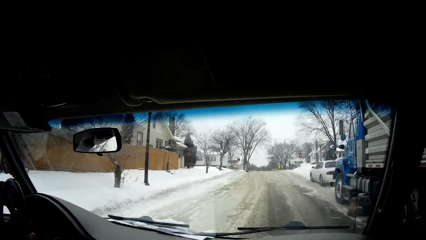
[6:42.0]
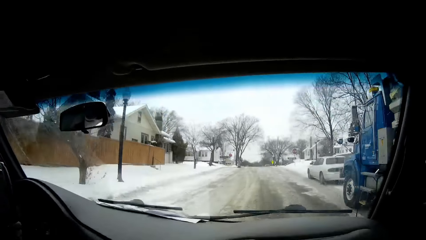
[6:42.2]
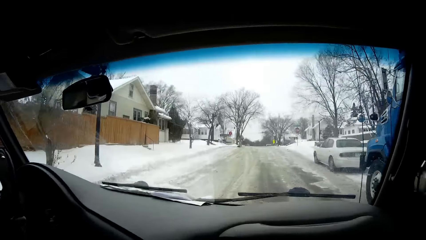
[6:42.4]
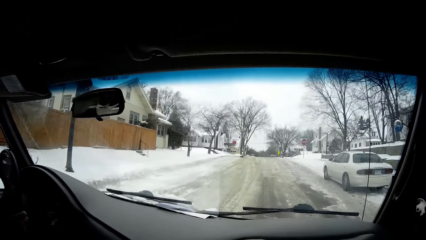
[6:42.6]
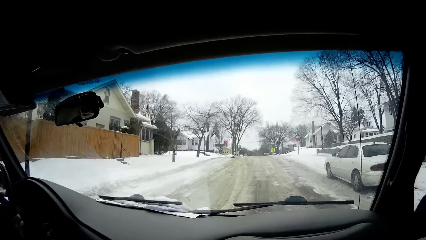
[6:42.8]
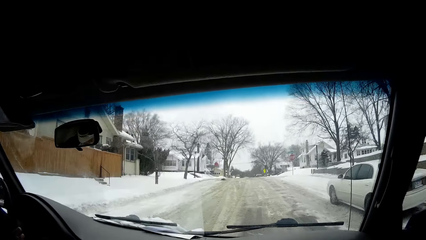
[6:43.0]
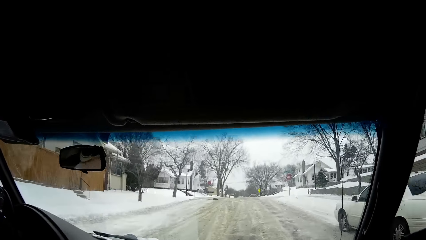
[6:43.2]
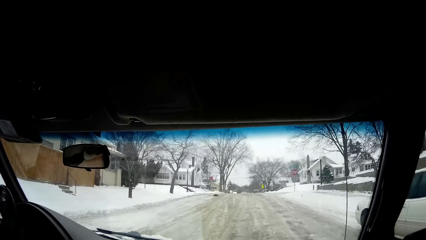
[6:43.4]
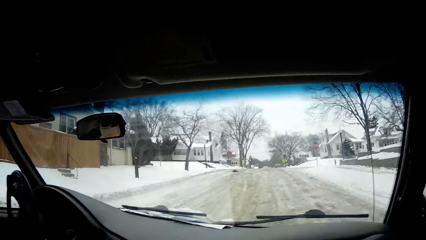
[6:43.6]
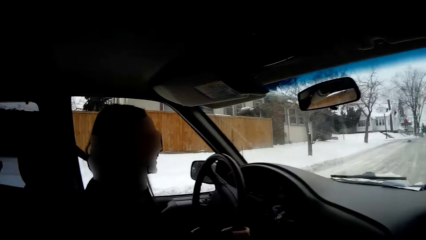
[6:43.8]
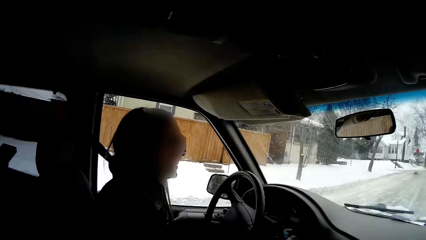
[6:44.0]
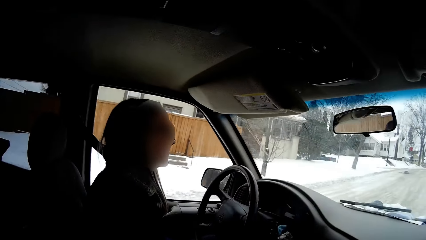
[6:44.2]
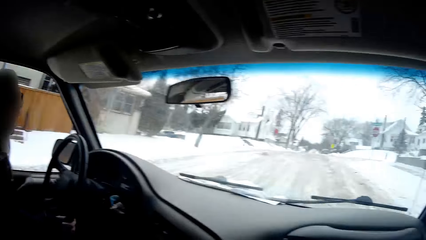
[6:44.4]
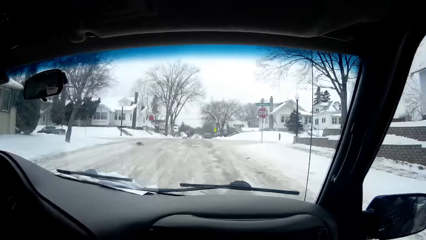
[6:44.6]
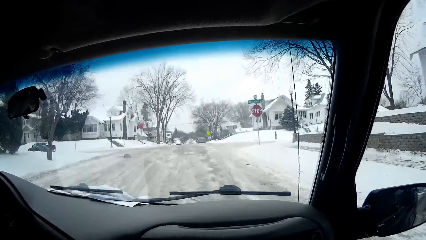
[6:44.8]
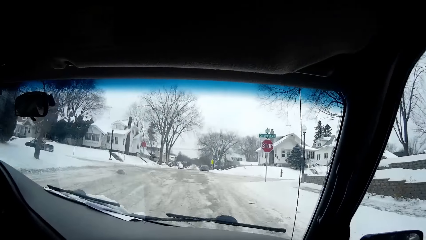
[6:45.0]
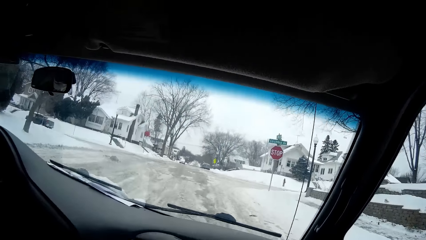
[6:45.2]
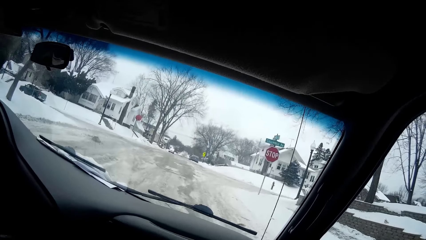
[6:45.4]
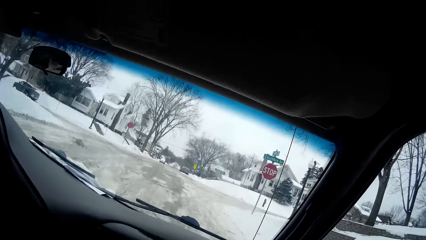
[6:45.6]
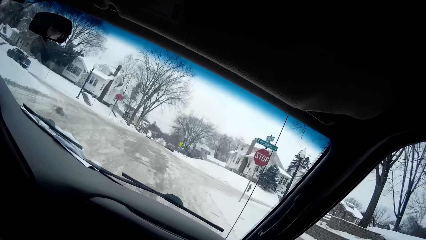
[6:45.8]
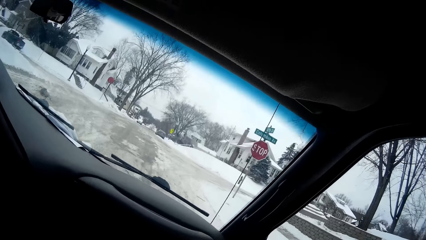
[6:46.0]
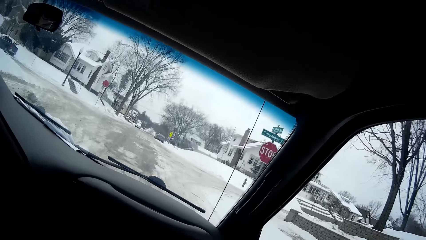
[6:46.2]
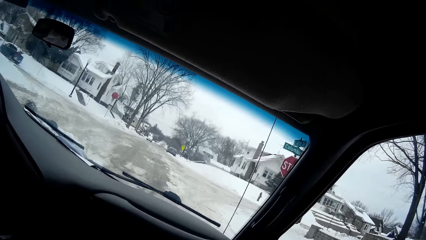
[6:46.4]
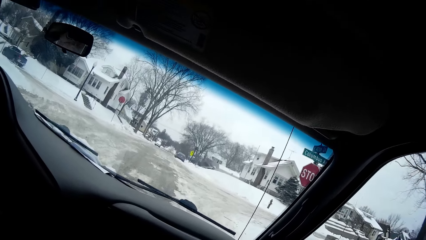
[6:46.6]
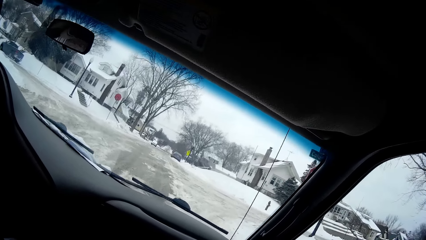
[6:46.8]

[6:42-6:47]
A lady drives the van. The camera wearer stares at the windscreen.
